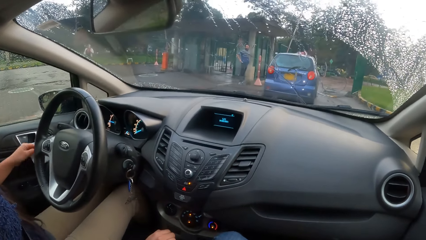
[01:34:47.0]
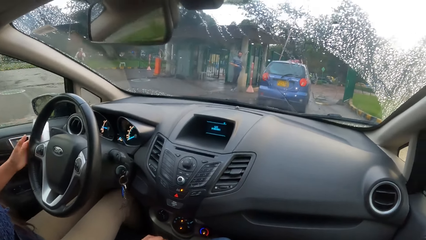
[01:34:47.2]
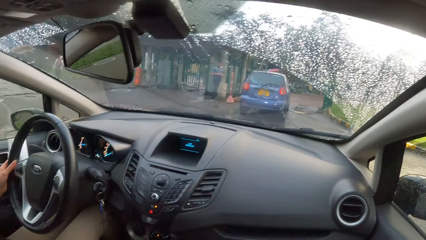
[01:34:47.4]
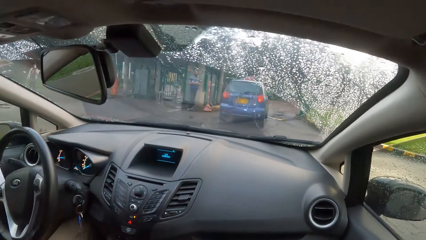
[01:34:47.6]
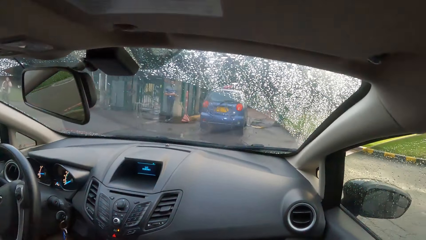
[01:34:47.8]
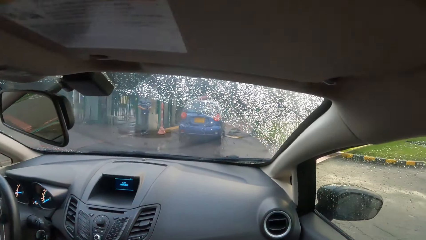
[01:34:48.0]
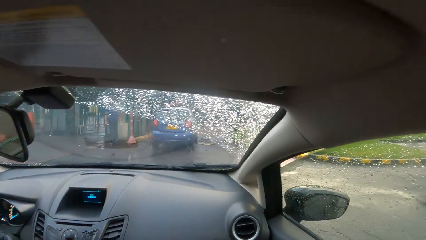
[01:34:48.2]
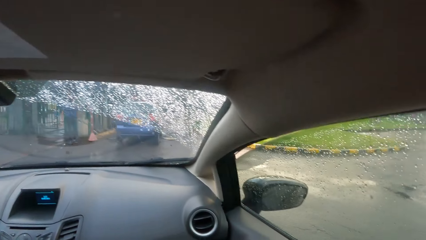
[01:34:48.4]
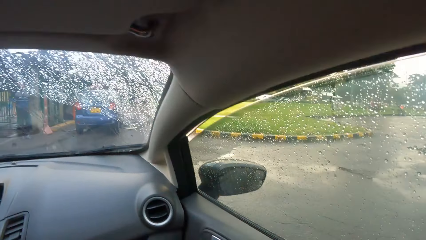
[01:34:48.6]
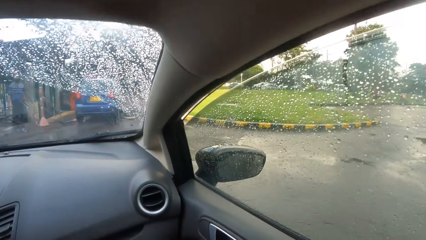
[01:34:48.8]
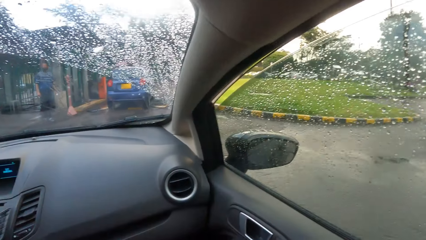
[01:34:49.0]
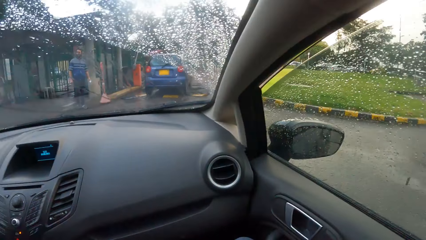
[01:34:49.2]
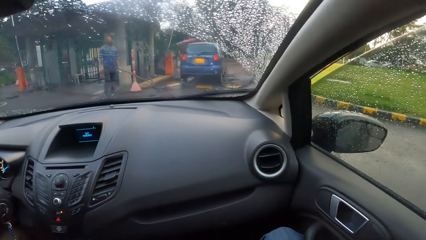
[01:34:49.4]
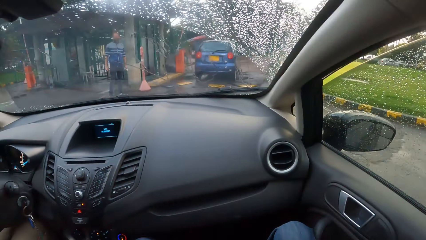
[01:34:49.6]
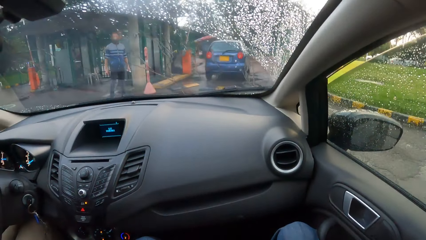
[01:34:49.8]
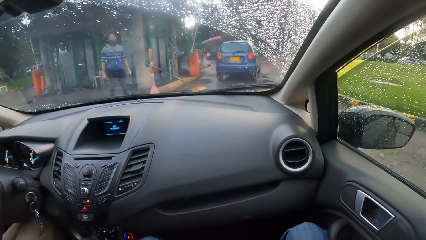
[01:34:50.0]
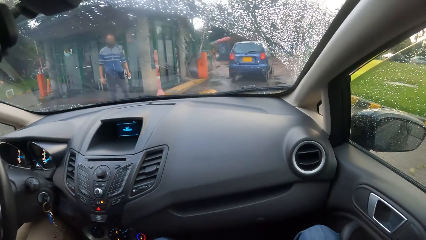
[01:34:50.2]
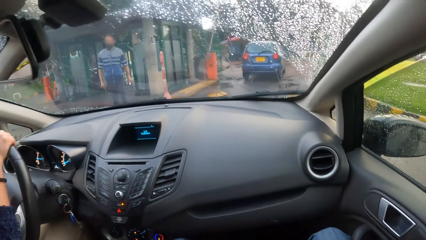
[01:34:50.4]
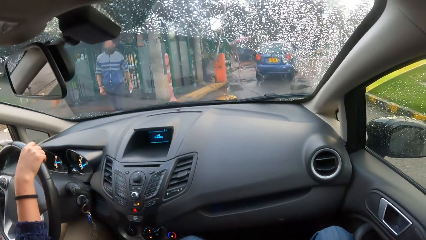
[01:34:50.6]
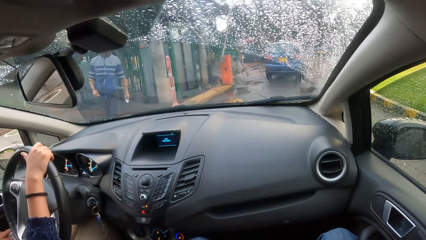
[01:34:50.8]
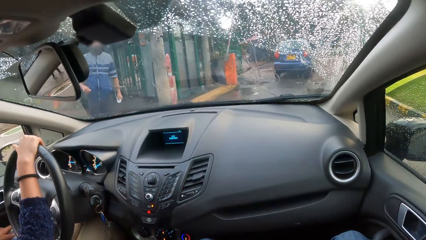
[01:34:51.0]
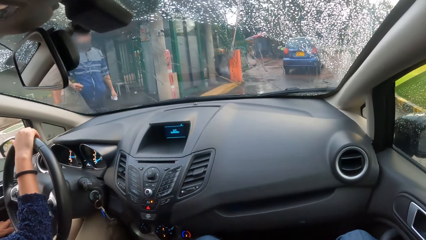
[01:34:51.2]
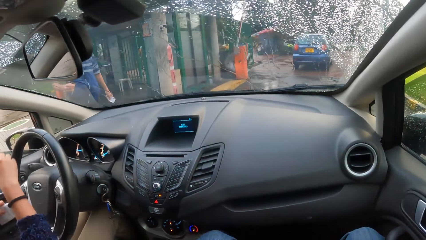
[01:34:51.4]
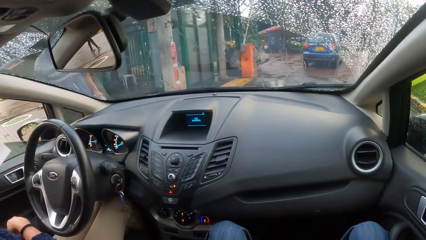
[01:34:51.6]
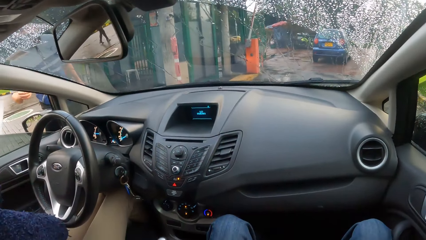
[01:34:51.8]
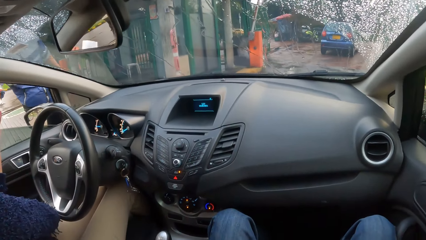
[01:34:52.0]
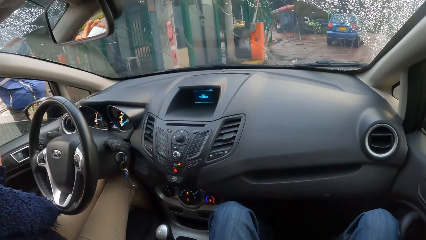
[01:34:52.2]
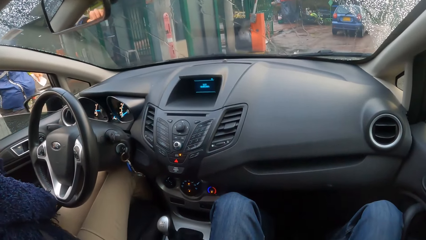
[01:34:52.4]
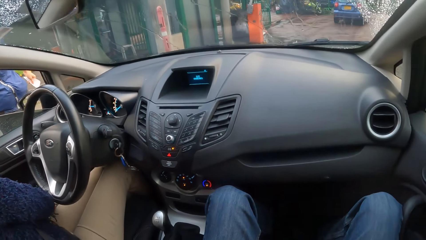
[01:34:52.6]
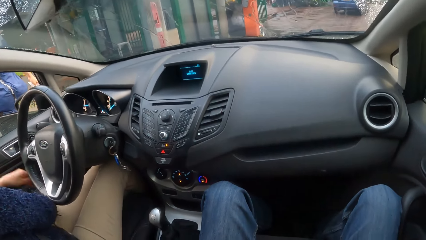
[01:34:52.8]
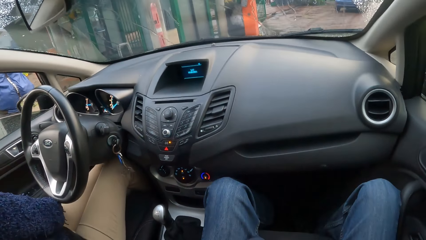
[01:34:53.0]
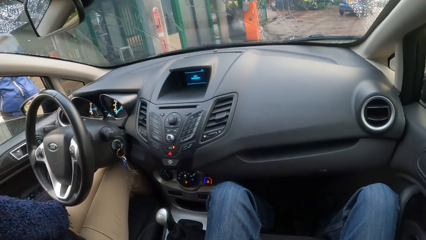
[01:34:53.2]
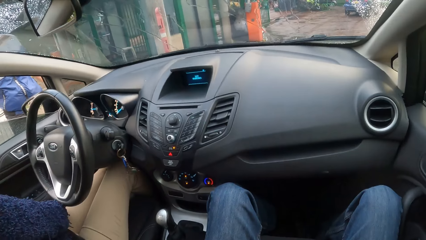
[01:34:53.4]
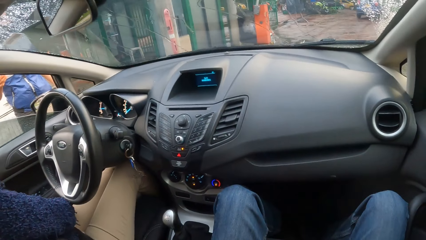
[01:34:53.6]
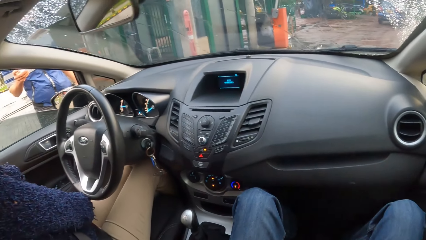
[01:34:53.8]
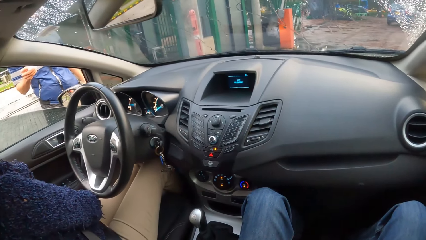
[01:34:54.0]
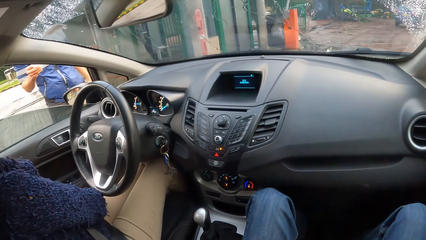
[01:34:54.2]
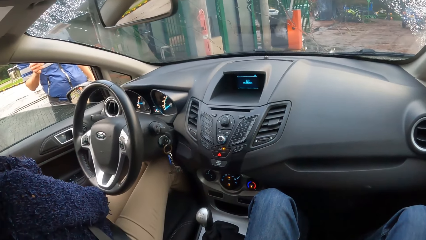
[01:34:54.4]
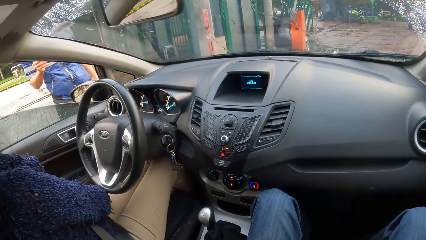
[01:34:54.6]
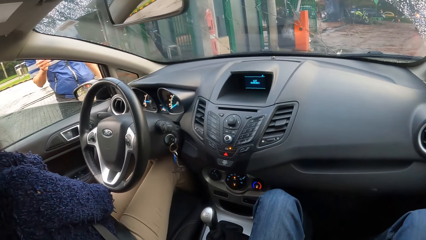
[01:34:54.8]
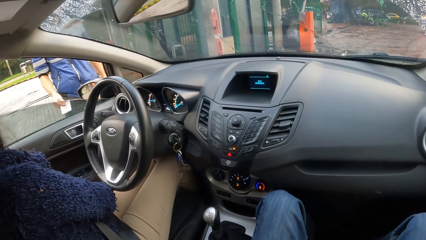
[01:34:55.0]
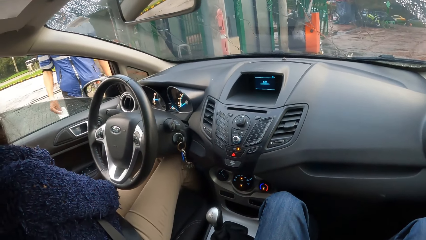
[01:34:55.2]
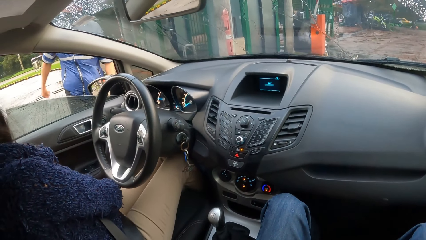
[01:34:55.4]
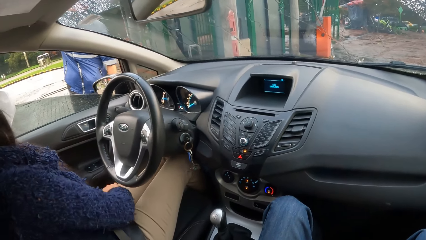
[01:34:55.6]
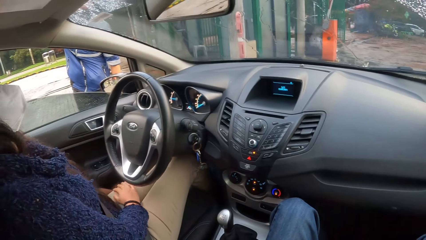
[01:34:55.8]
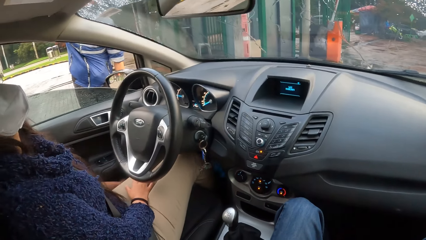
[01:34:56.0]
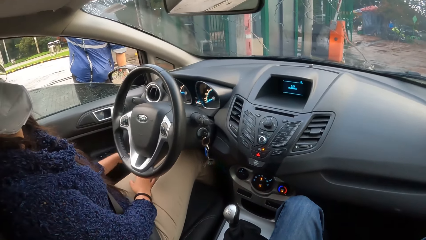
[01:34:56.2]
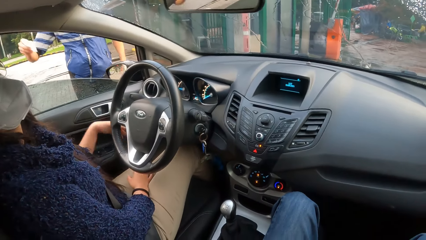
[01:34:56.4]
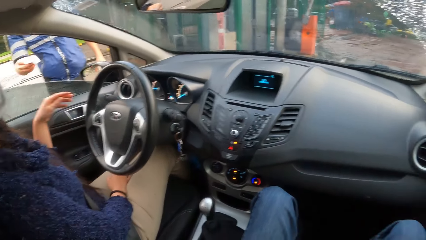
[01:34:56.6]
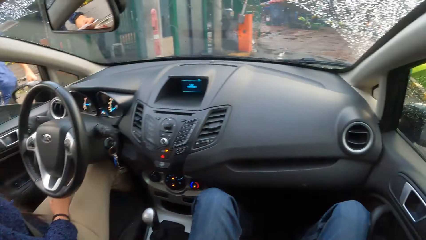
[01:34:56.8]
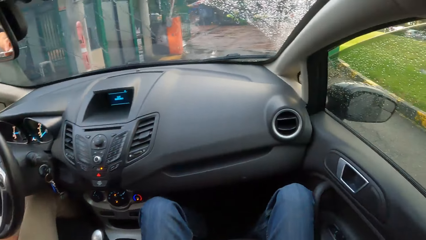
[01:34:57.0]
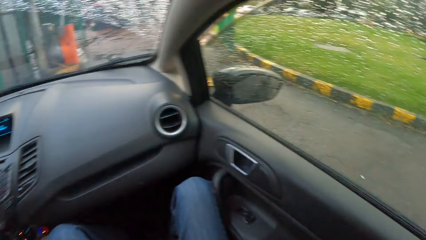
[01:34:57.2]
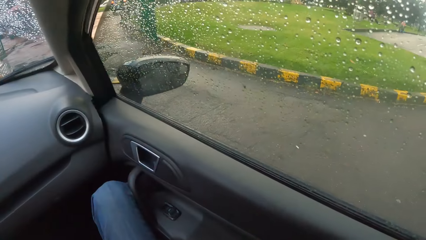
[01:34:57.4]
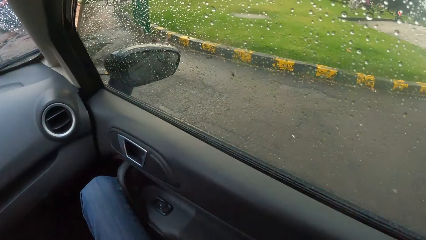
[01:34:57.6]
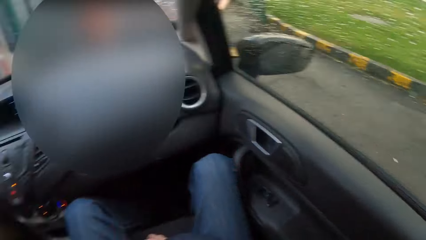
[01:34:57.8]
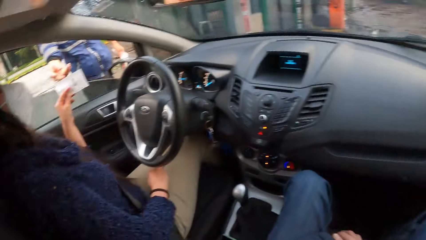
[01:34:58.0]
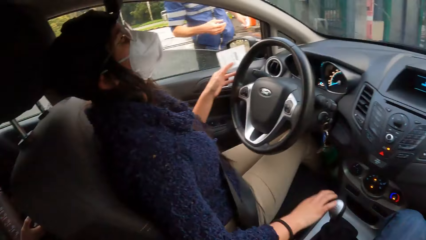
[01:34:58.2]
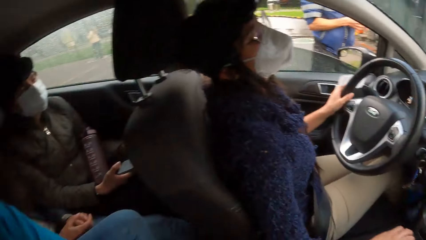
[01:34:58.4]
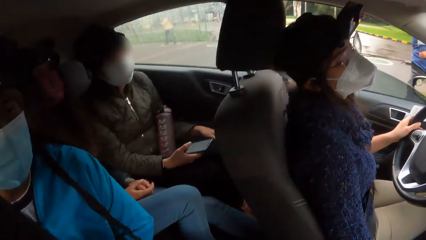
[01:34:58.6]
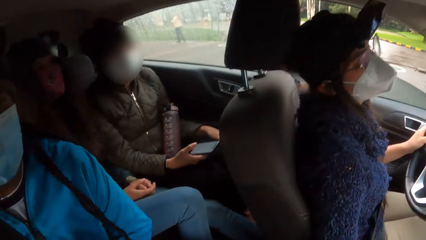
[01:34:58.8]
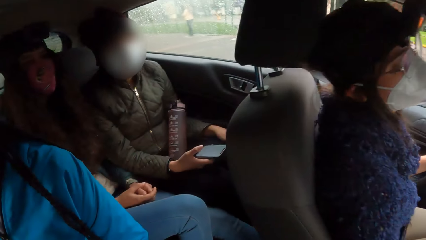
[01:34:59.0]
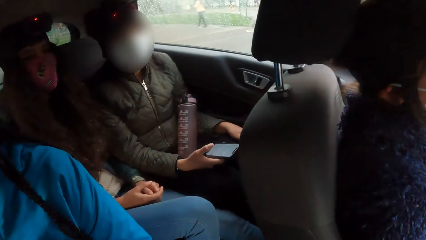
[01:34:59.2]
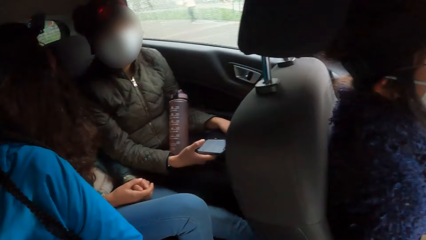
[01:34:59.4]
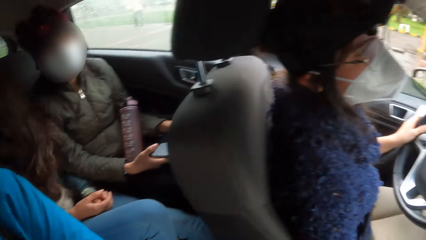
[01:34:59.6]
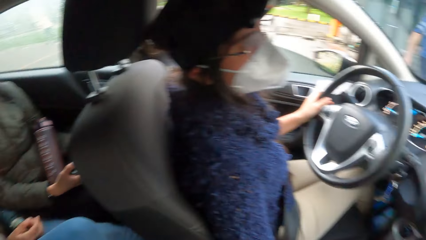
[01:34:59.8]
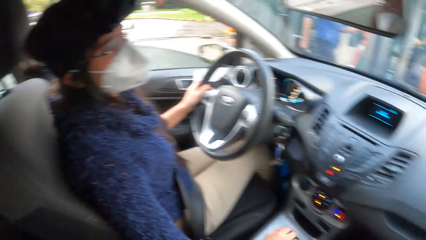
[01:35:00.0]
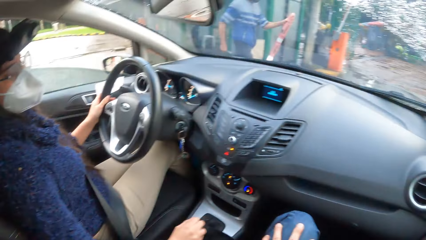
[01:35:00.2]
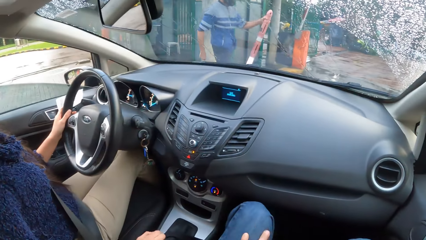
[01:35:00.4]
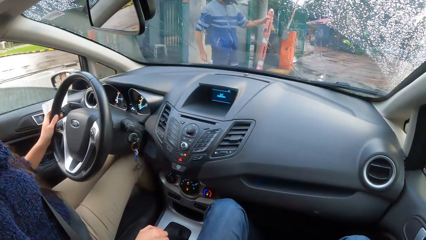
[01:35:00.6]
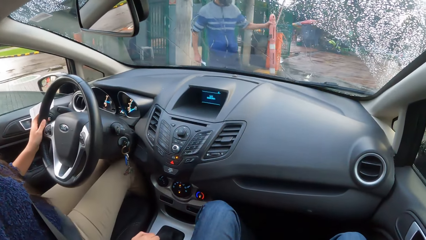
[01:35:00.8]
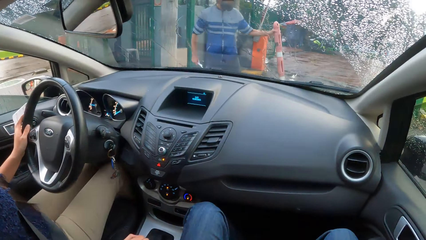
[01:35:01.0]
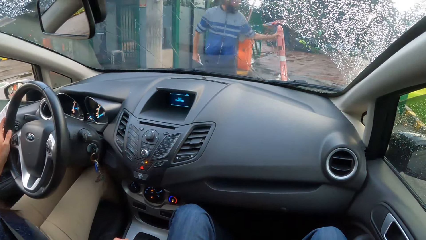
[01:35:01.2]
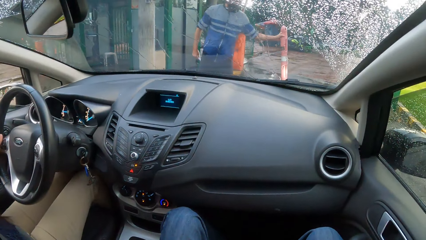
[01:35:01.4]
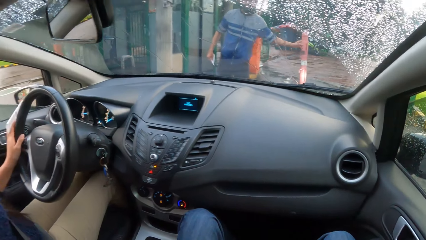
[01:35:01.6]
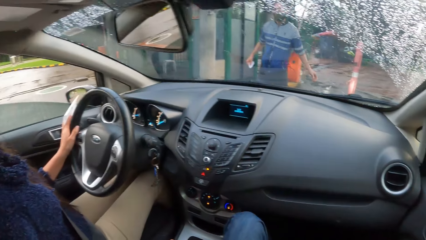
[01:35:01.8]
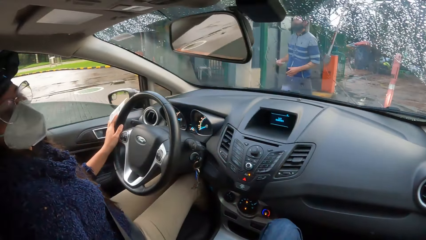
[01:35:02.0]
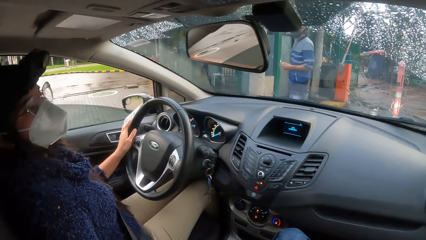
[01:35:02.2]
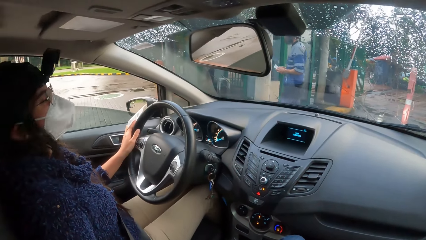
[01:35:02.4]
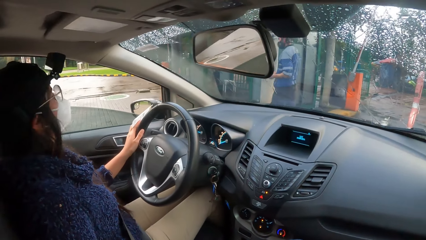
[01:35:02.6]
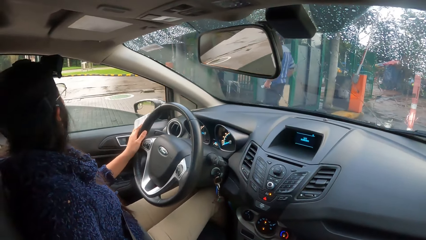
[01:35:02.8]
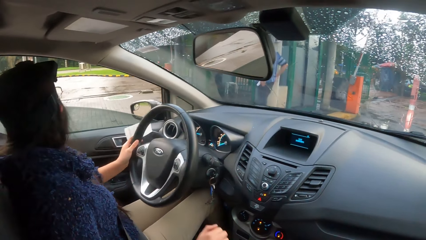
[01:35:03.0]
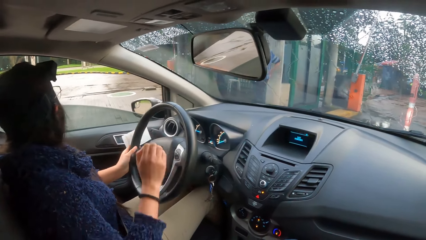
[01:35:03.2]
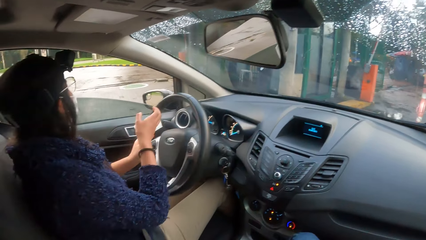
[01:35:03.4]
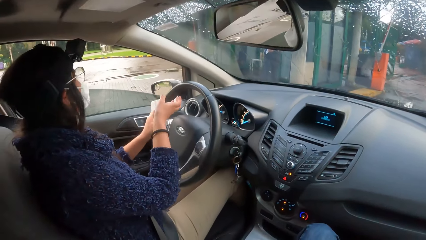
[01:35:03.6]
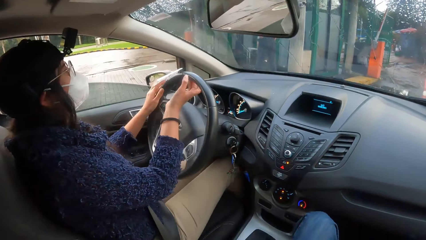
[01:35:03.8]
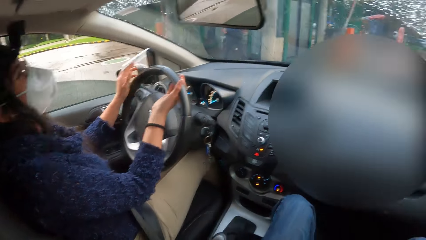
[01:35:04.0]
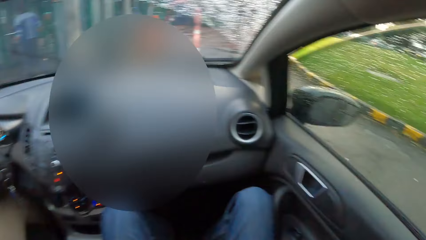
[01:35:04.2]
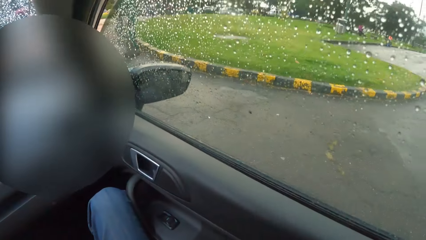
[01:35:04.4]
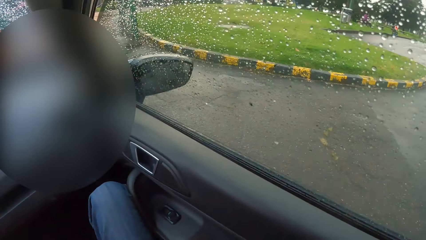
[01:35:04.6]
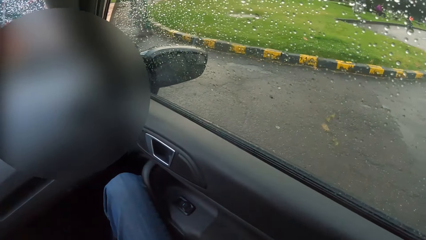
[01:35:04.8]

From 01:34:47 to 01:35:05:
A woman picks a paper from the front door pocket with her left hand. The woman stops the car in front of a gate. The woman hands the paper to a man. The man directs the woman with his right hand. The man hands the woman the paper with his right hand. The camera wearer looks in the car. The man places a barricade on the road with his left hand.
